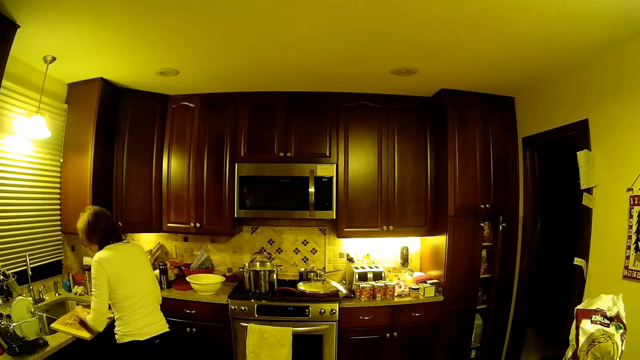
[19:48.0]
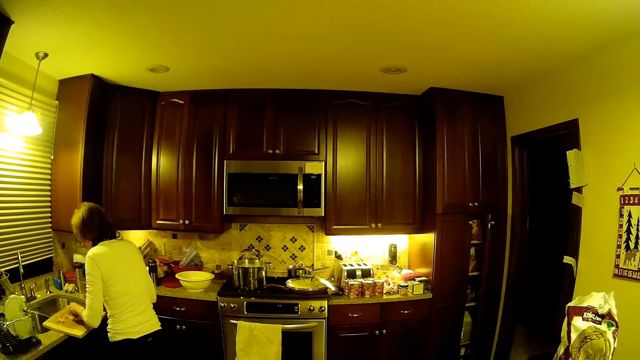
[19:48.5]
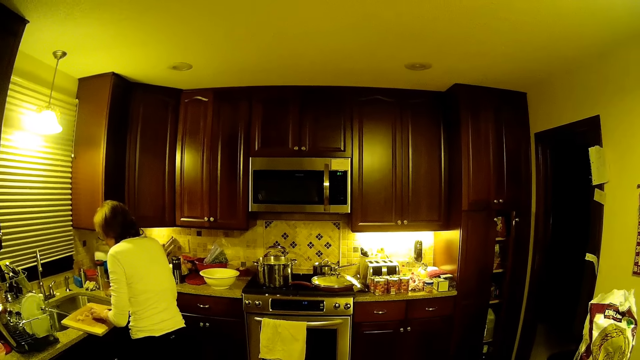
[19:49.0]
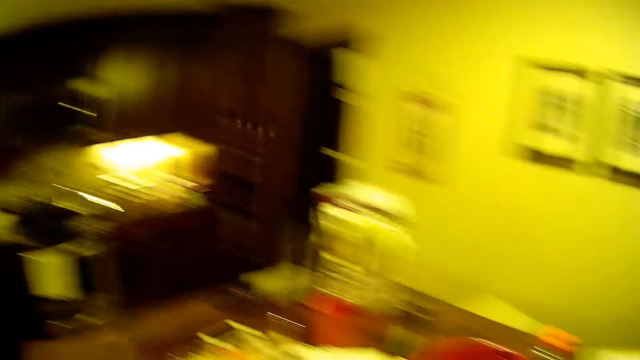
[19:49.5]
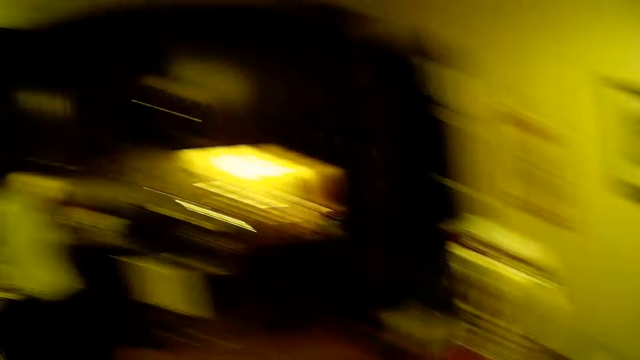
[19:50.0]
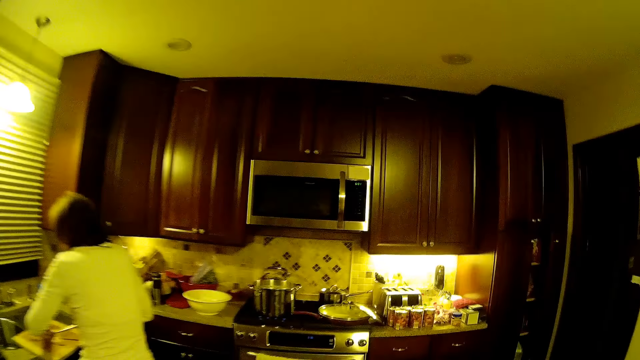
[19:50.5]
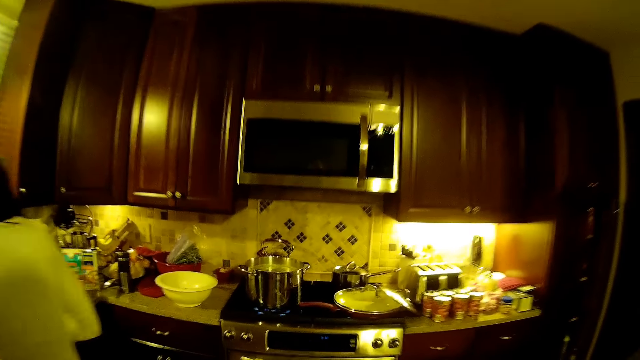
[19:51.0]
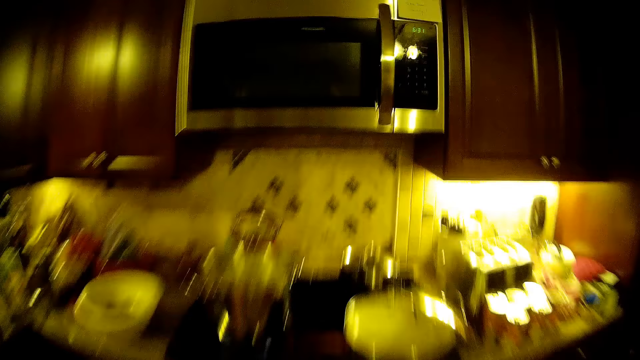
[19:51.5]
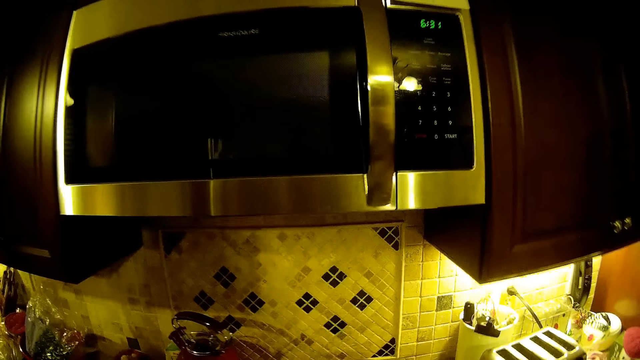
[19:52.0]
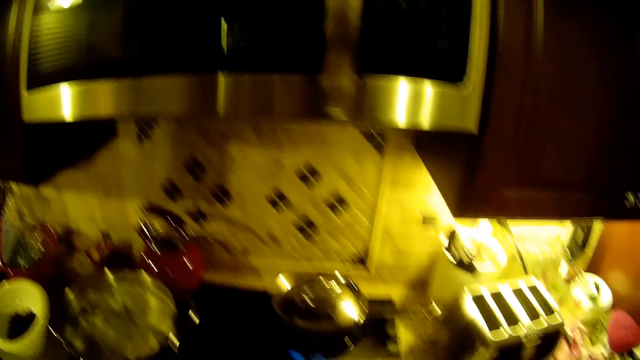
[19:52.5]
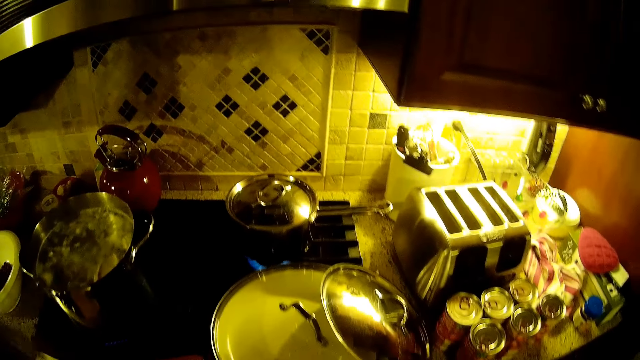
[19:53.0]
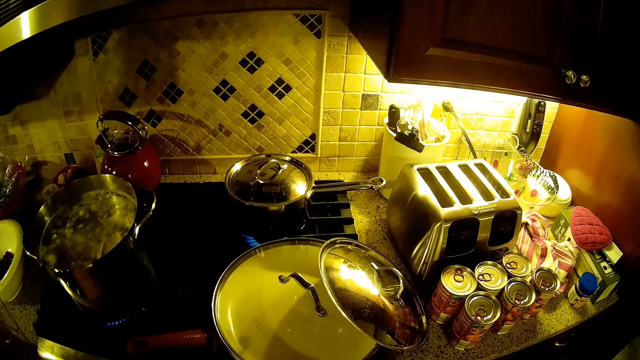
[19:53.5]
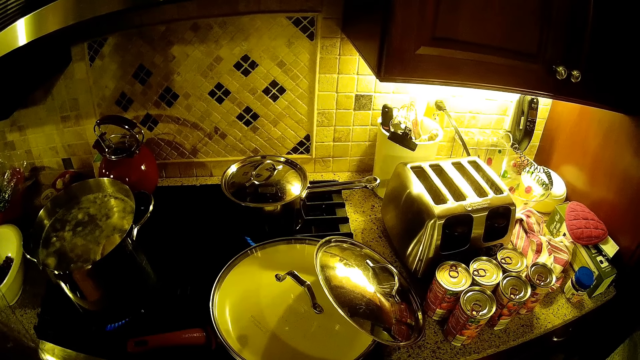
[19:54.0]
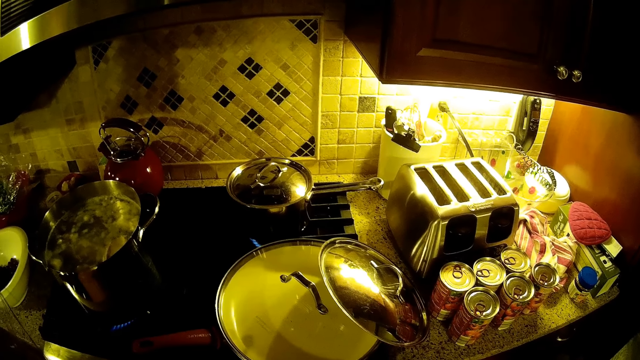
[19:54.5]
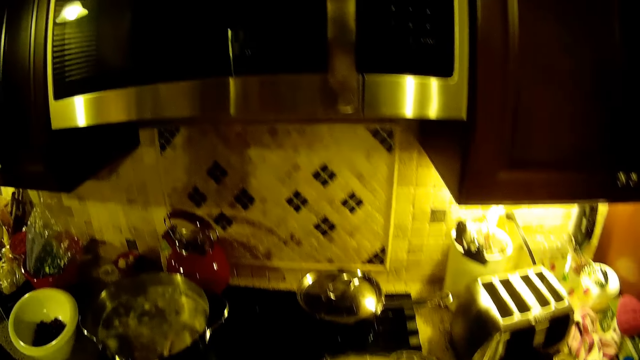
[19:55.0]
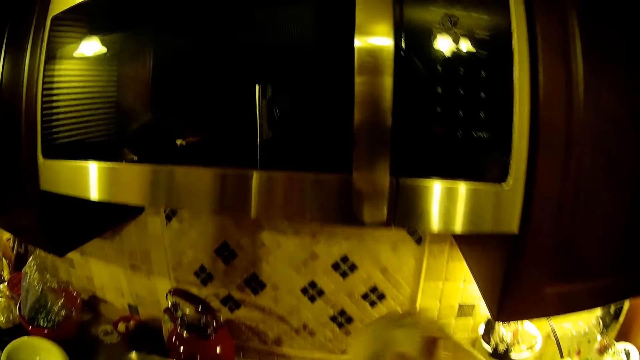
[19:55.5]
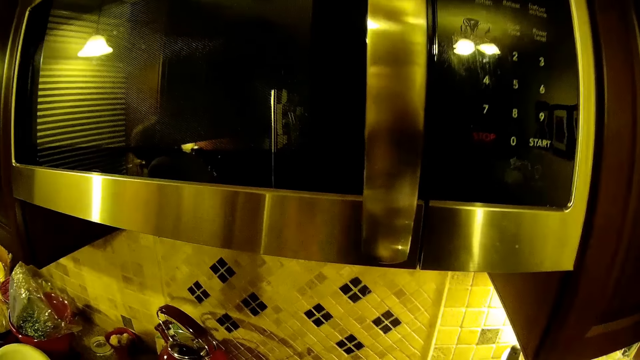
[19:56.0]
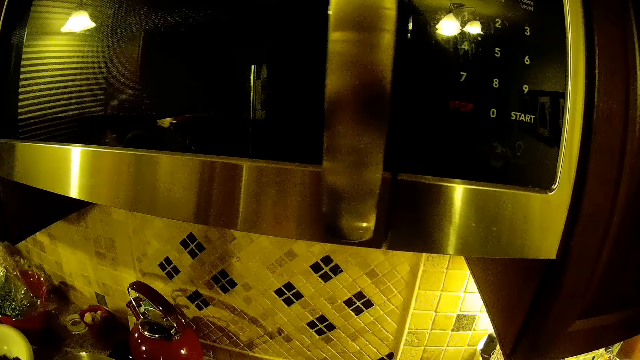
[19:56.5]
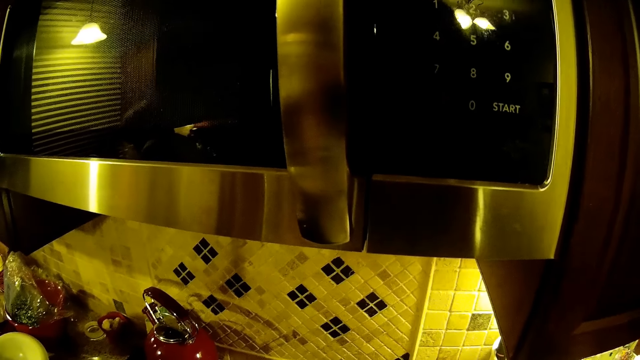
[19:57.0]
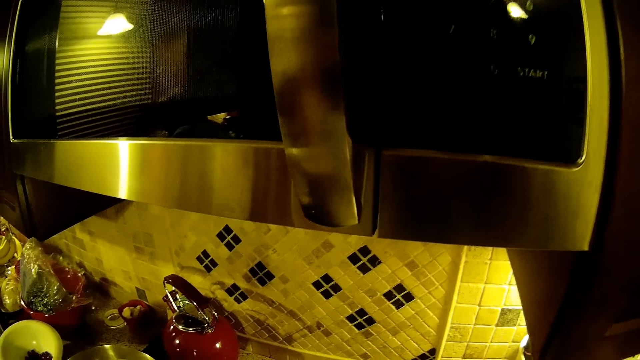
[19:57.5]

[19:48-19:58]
The camera wearer stares at the cupboard. They walk around the house. They move towards the gas cooker. They stare at the pot. They stare around the house.

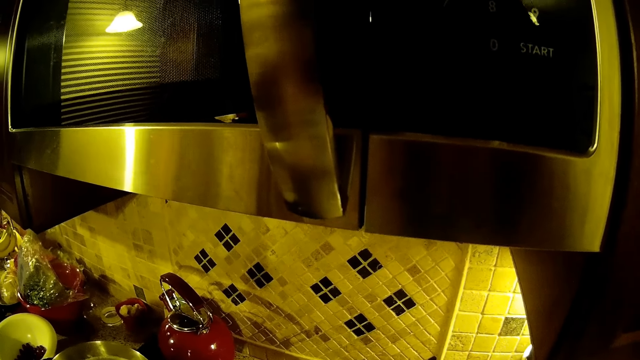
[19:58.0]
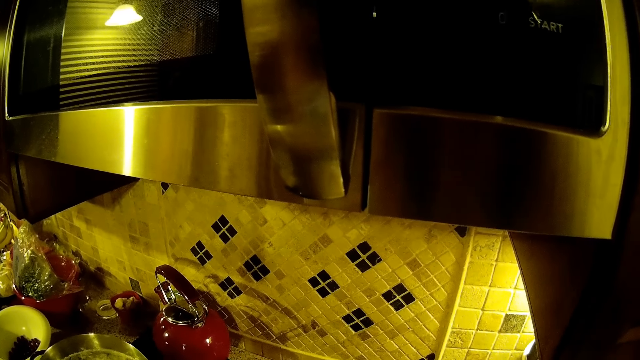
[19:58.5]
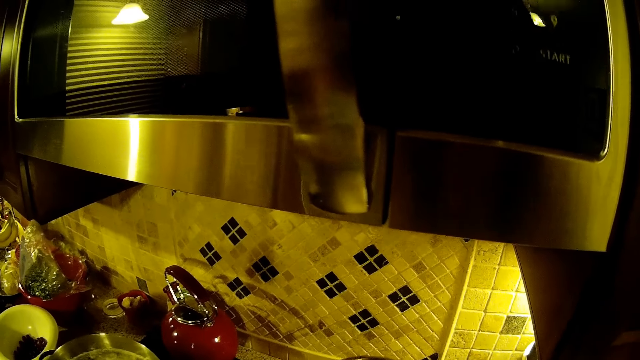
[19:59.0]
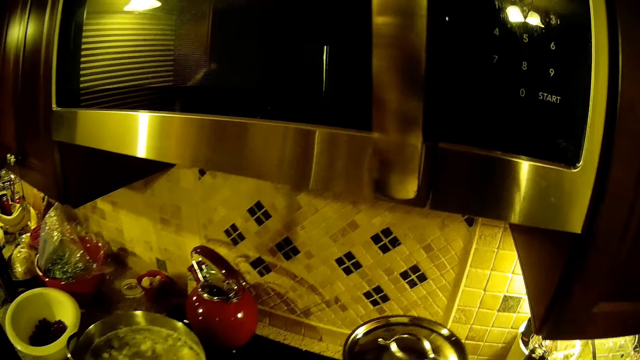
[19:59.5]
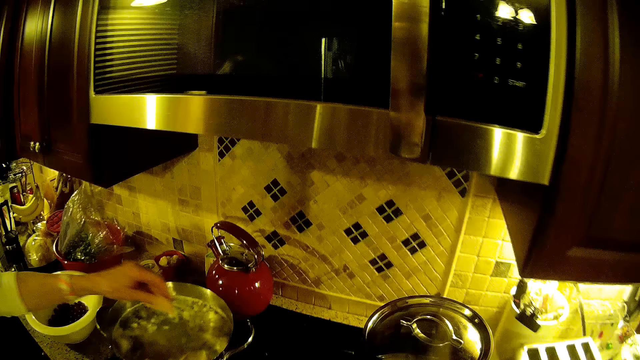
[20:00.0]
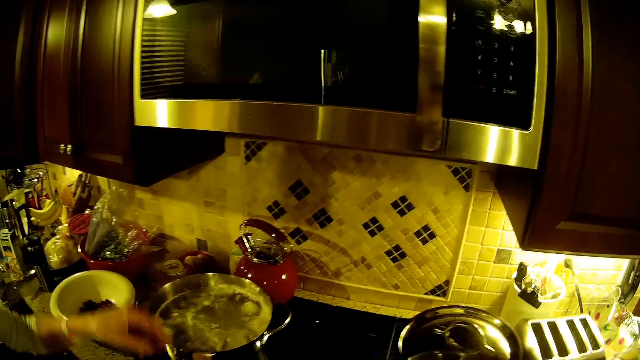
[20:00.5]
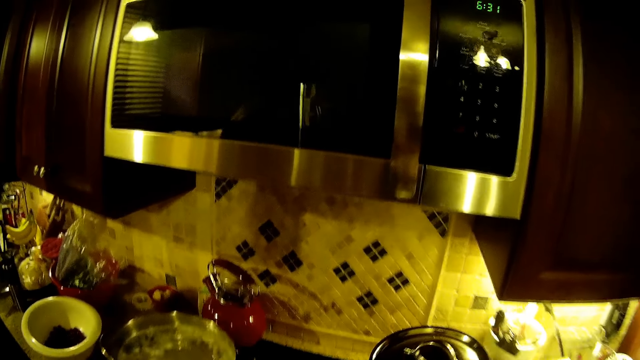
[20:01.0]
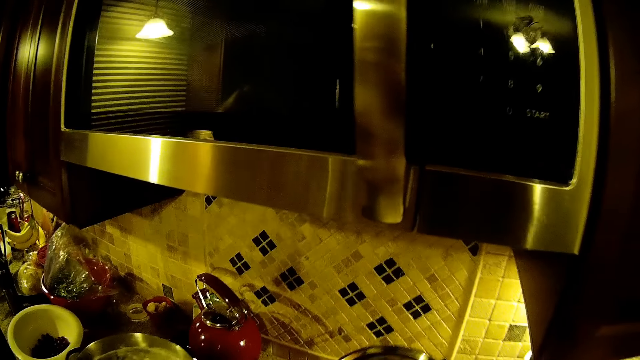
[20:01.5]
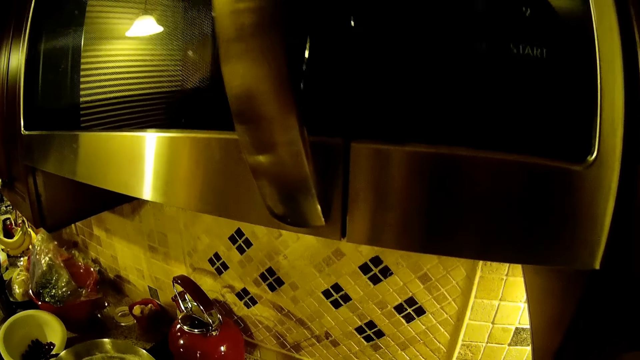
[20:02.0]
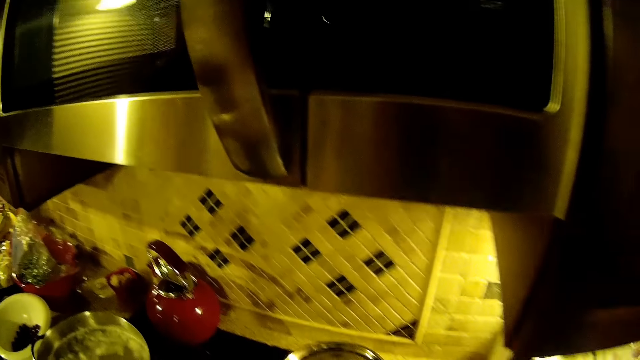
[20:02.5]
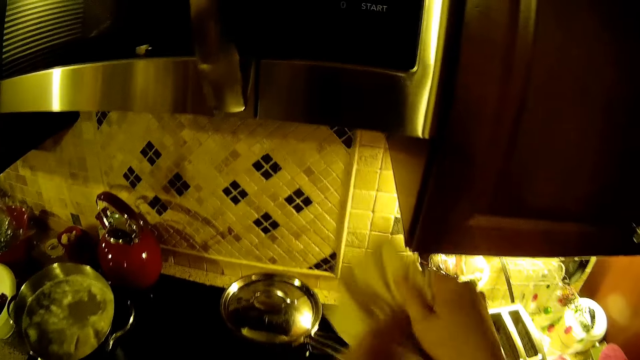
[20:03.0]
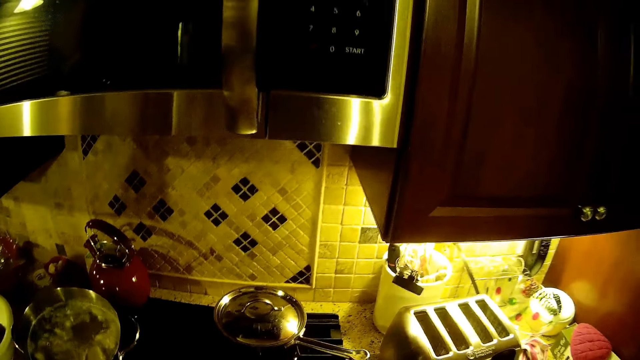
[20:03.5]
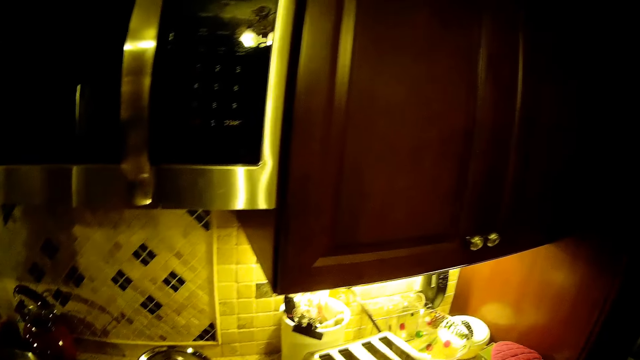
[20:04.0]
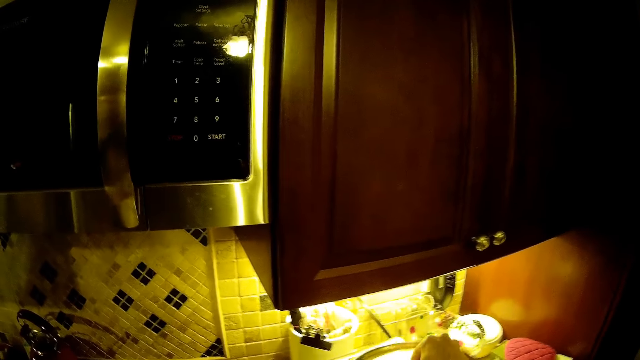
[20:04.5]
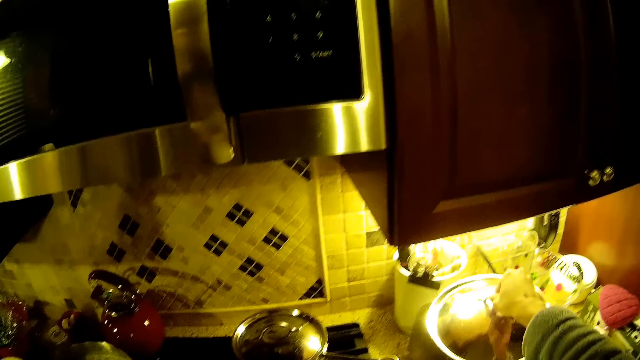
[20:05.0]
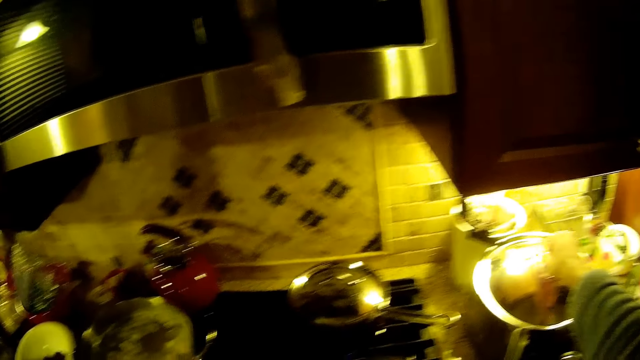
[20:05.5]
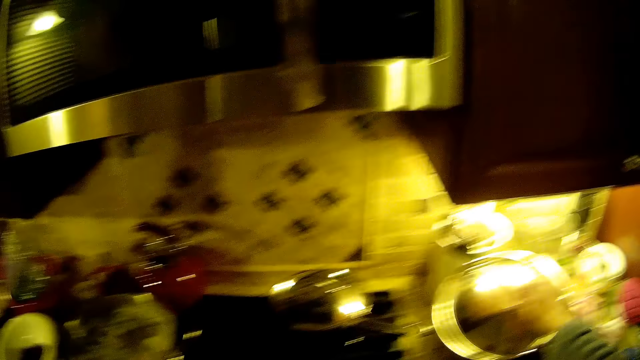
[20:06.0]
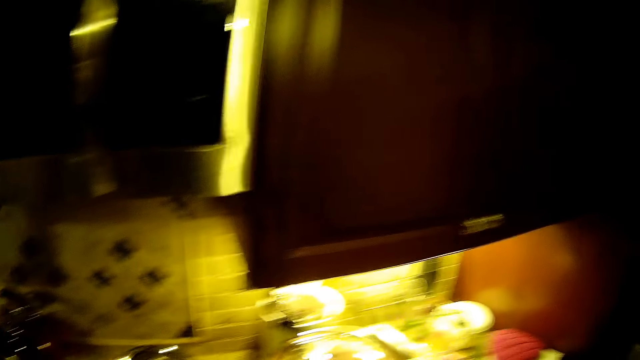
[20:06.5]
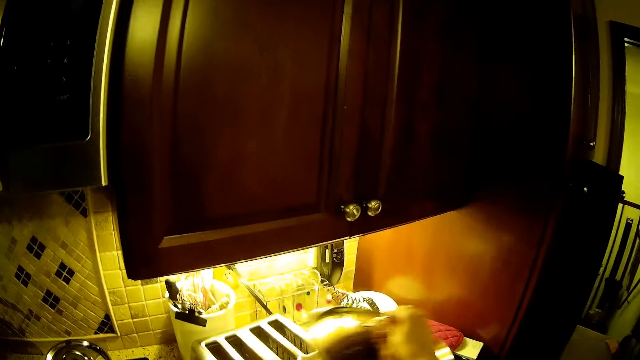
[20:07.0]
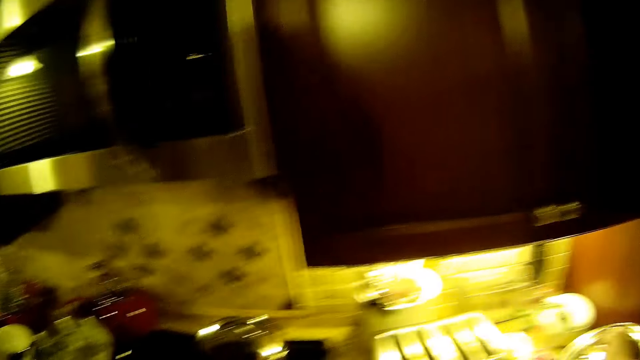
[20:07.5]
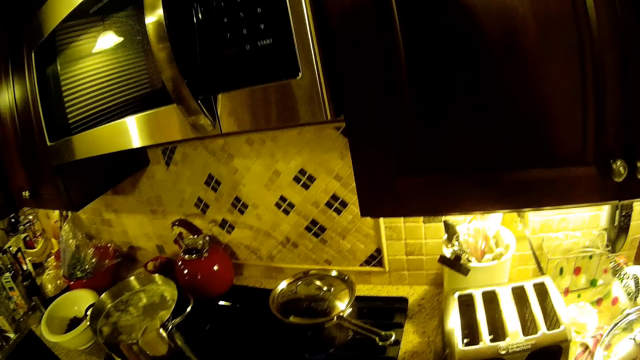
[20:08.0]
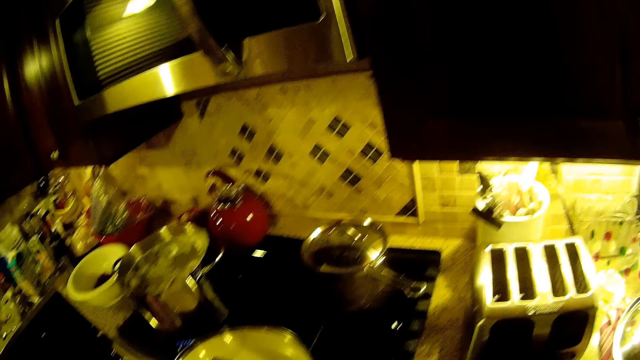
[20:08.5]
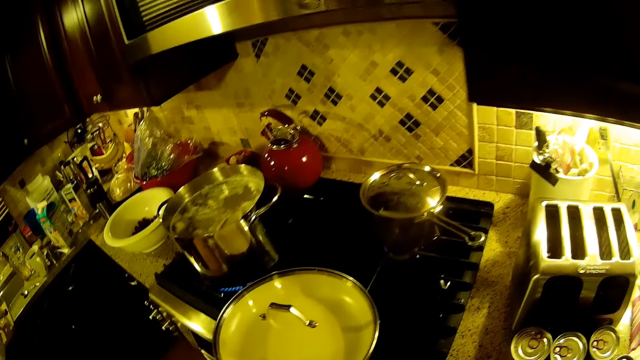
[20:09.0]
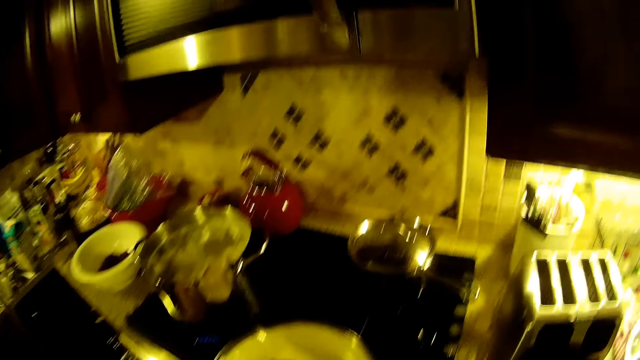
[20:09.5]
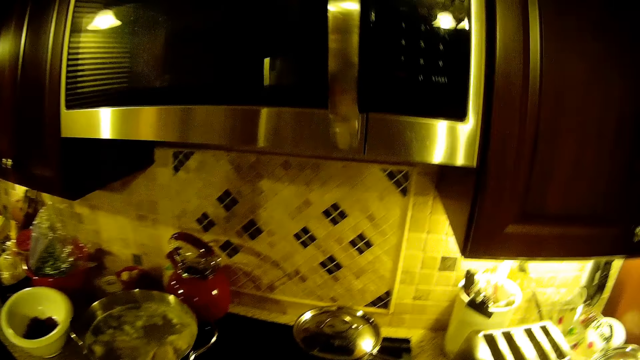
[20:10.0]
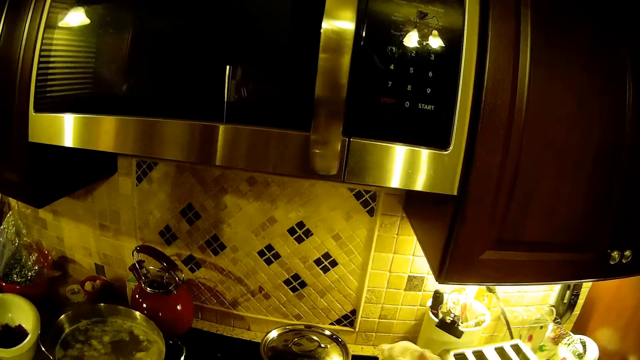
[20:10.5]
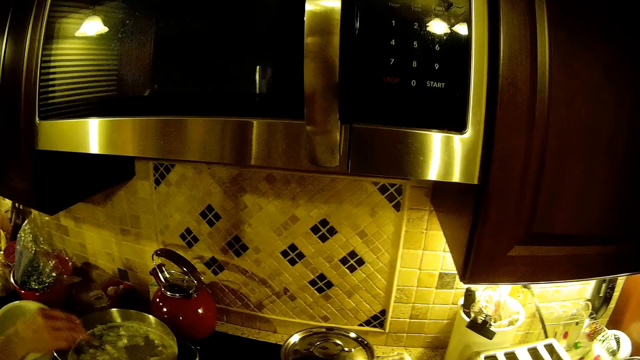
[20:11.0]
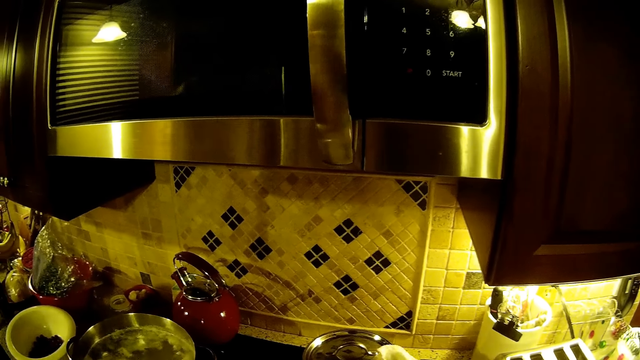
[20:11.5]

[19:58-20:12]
A woman puts something in the pan. The camera wearer picks a cooking pot from the cooker. They touch the pot lid. They cover the cooking pot with the pot lid.
